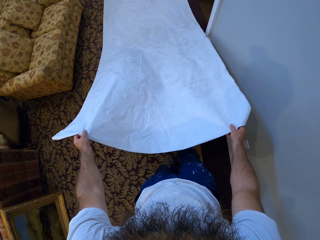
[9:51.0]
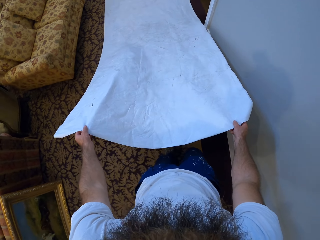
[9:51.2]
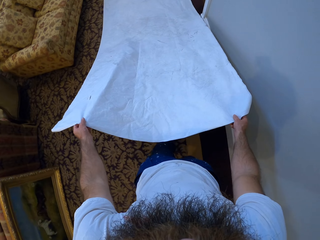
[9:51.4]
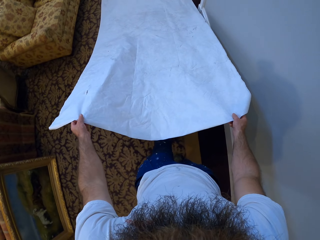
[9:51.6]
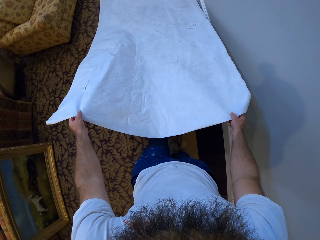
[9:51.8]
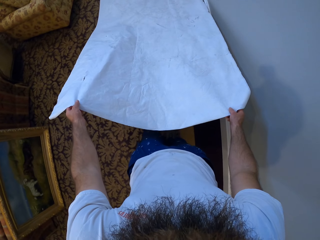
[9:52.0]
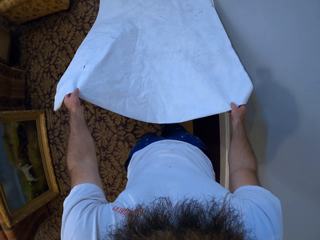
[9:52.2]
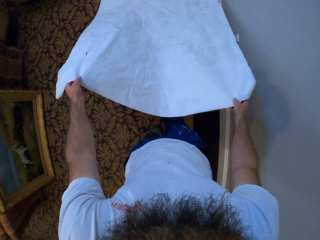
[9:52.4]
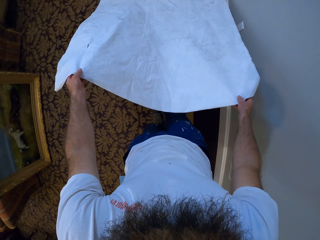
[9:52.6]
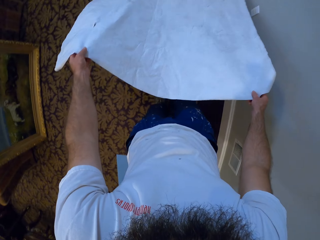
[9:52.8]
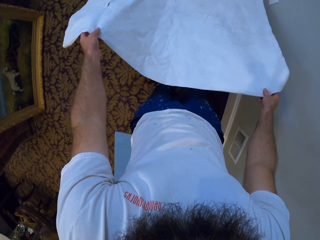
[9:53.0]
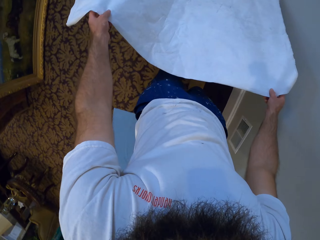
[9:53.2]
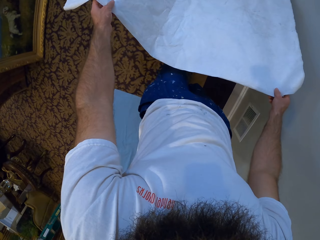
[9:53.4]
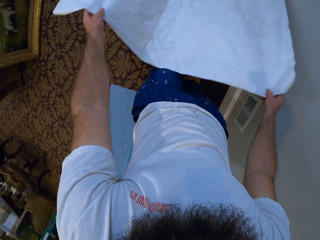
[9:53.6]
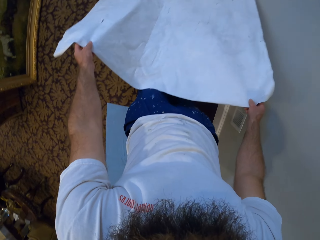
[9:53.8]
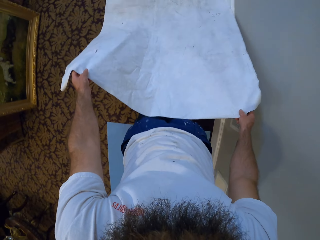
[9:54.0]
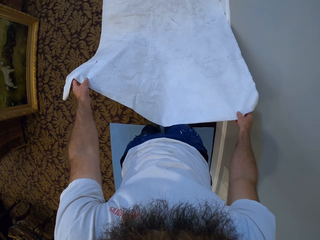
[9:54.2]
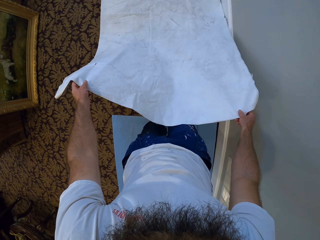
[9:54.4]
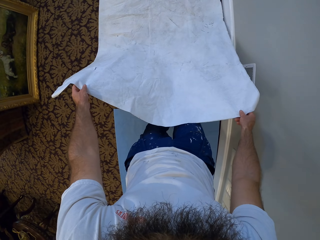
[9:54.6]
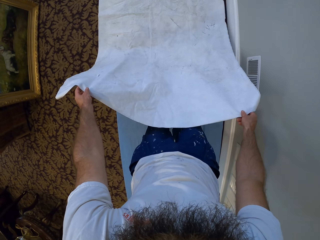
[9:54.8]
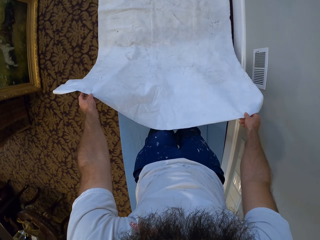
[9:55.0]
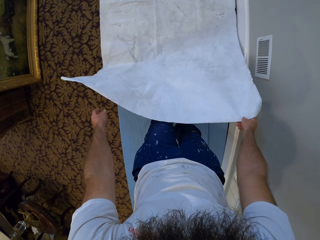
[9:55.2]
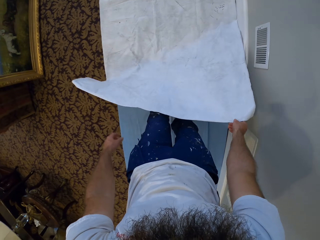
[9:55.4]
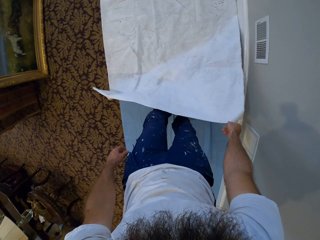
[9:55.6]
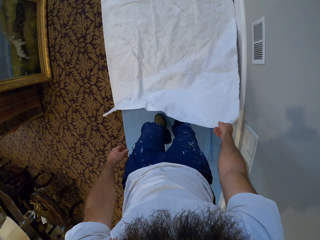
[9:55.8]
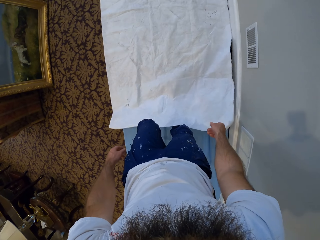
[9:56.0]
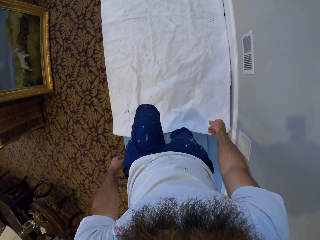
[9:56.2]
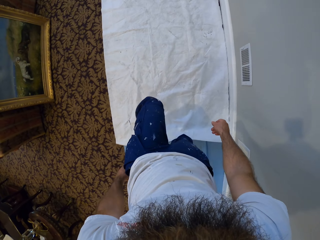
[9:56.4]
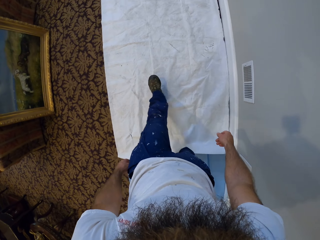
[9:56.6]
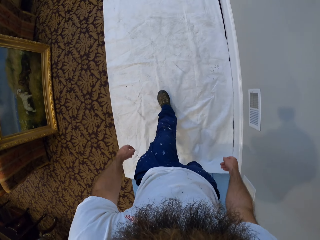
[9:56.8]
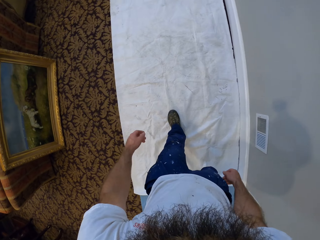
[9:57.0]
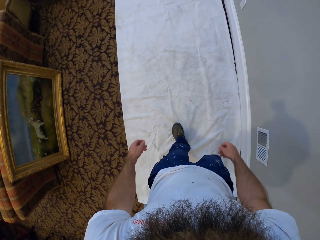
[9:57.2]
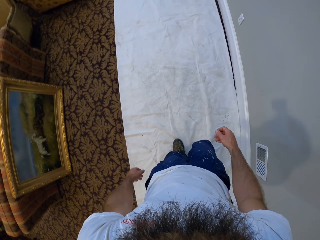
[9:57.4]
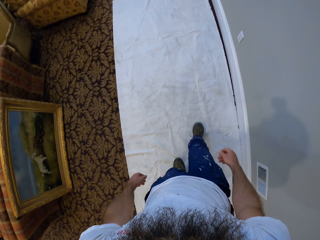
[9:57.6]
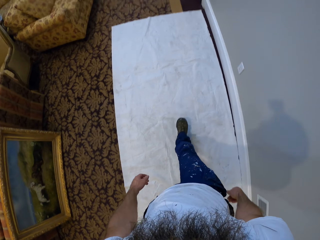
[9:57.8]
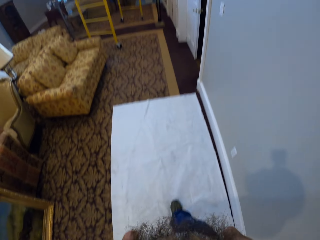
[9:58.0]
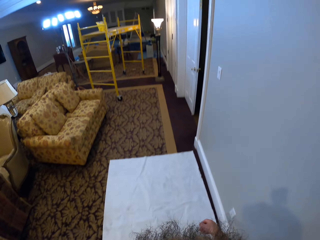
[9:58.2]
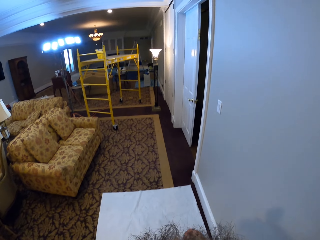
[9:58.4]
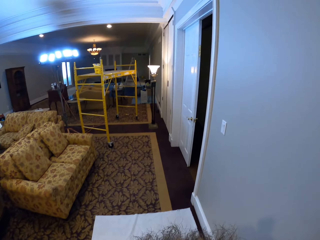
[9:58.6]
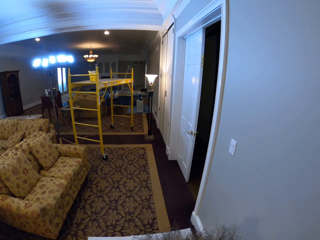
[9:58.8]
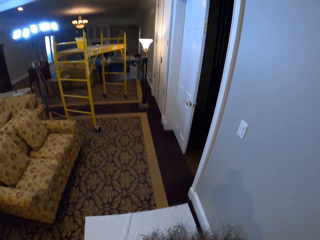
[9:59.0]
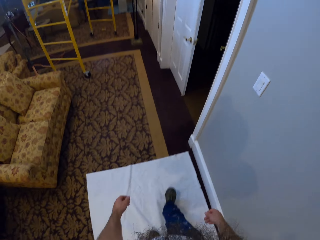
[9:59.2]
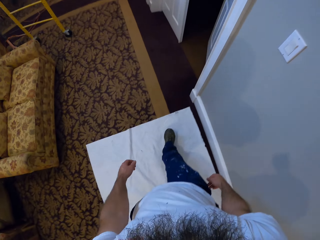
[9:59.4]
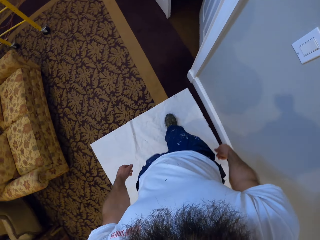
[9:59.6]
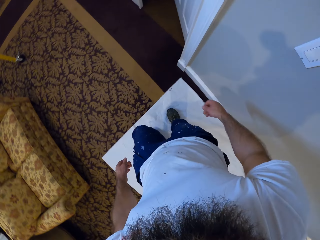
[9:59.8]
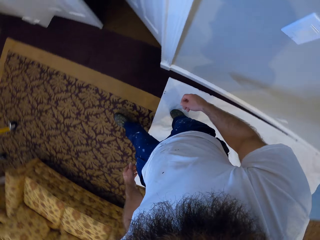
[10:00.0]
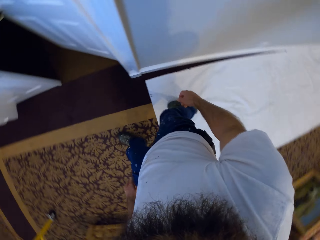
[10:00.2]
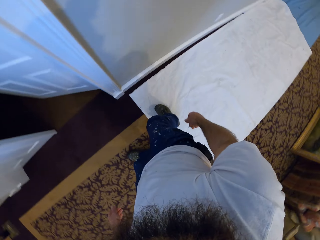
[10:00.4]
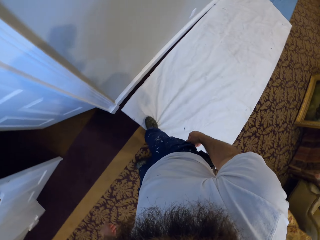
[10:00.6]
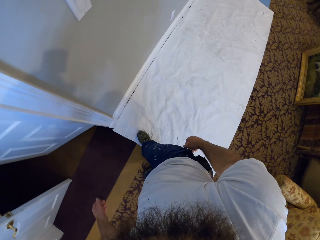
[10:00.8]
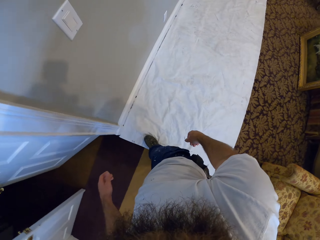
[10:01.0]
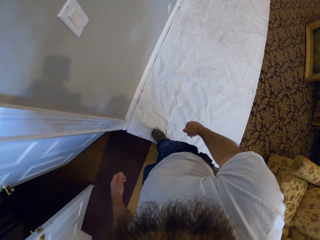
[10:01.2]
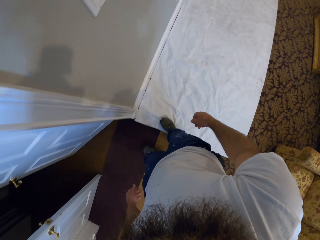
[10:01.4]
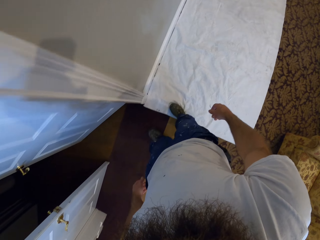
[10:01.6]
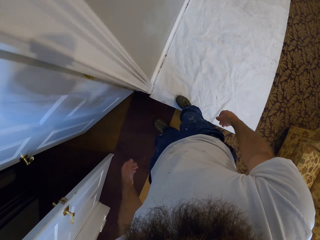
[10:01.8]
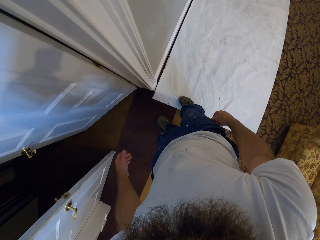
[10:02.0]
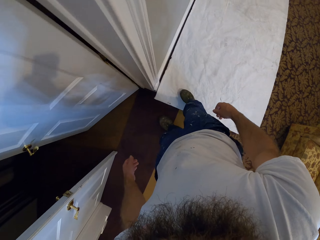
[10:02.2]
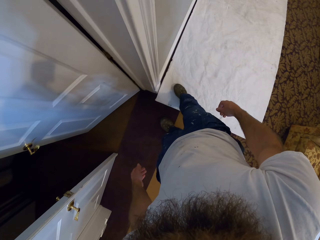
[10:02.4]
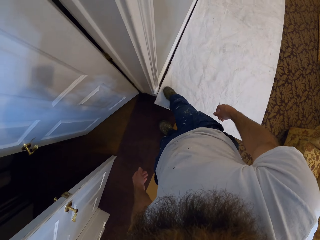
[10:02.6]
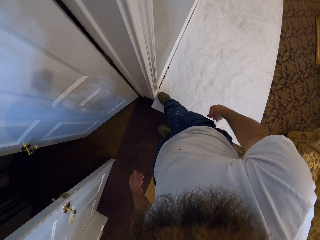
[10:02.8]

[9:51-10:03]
The camera wearer drops the cloth from the floor with his right hand. He walks in the room. He drags the cloth on the floor with his right leg.

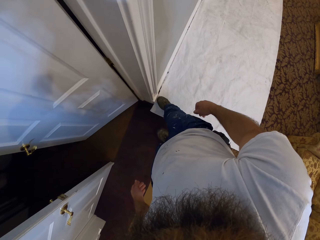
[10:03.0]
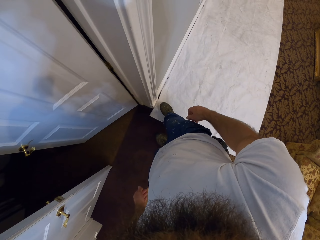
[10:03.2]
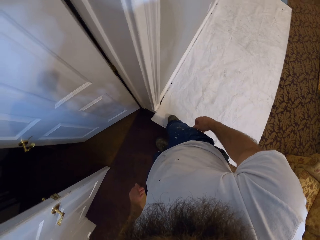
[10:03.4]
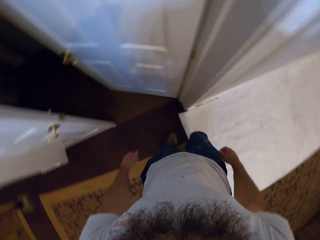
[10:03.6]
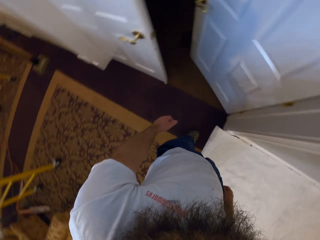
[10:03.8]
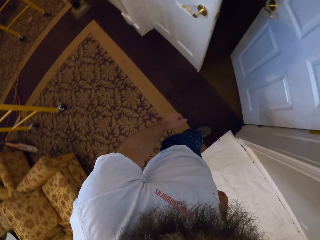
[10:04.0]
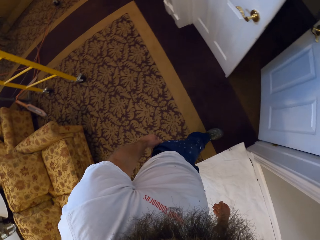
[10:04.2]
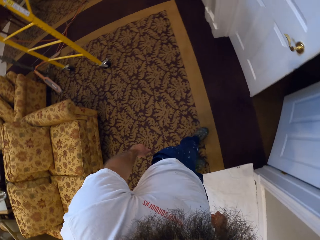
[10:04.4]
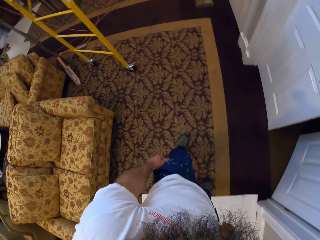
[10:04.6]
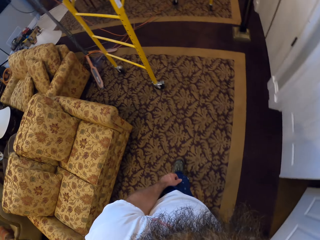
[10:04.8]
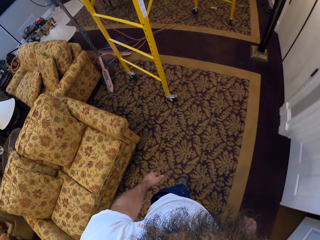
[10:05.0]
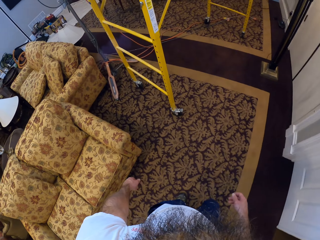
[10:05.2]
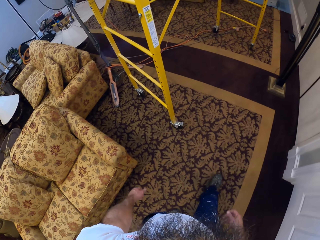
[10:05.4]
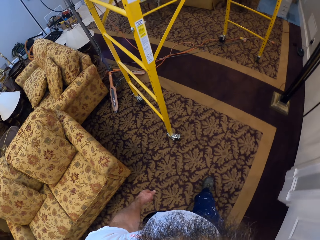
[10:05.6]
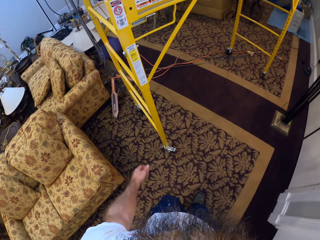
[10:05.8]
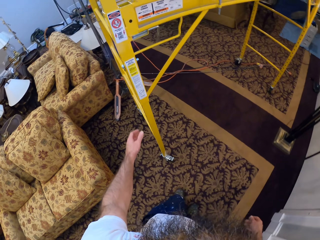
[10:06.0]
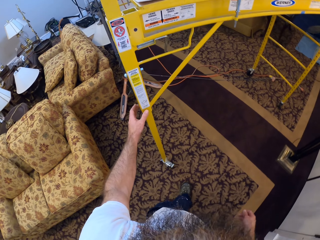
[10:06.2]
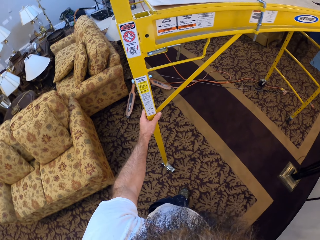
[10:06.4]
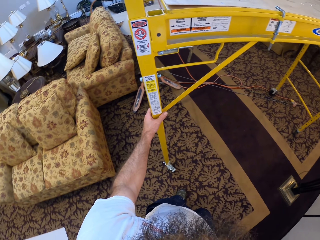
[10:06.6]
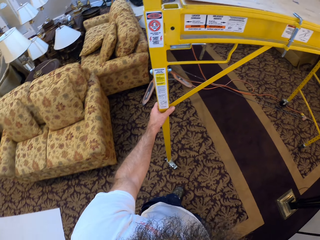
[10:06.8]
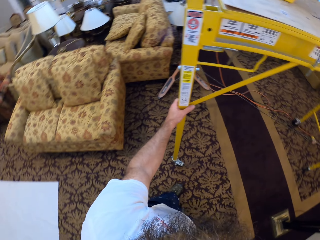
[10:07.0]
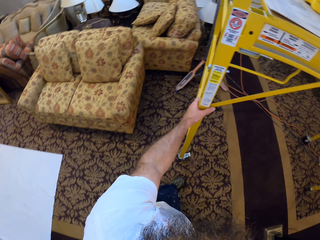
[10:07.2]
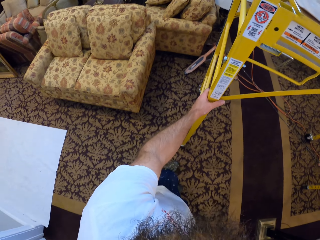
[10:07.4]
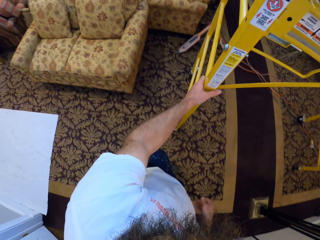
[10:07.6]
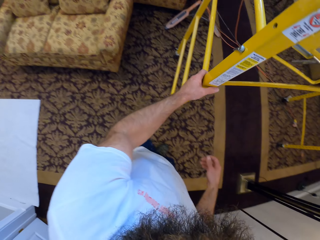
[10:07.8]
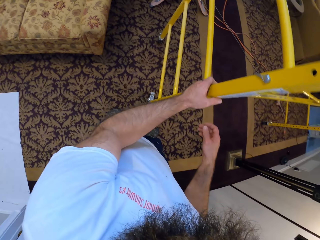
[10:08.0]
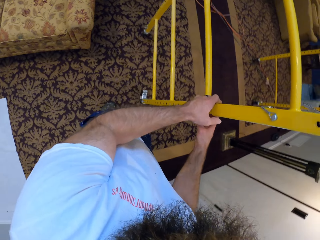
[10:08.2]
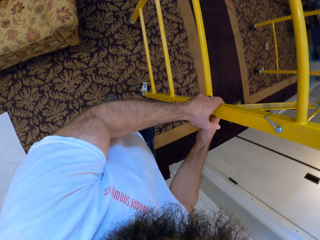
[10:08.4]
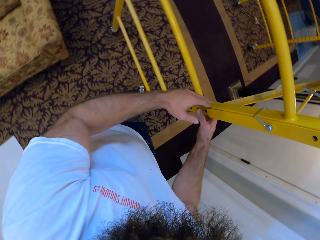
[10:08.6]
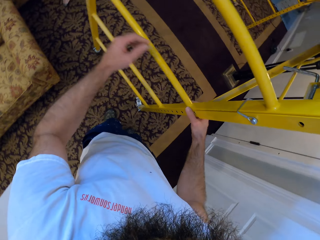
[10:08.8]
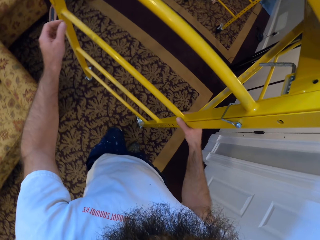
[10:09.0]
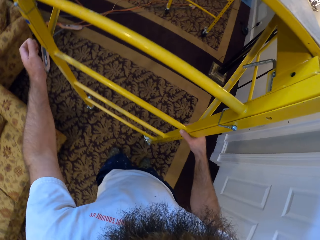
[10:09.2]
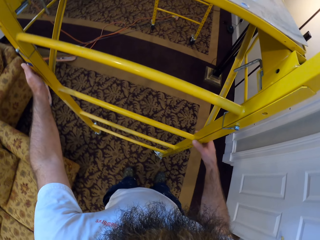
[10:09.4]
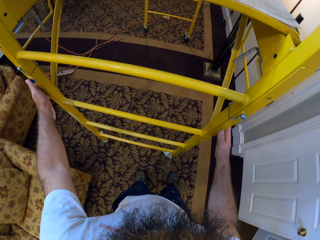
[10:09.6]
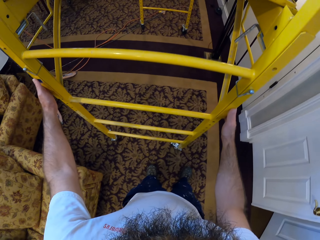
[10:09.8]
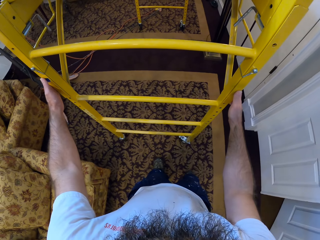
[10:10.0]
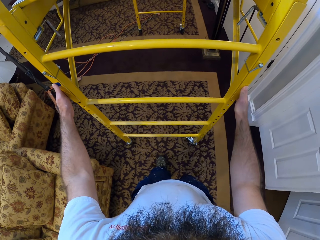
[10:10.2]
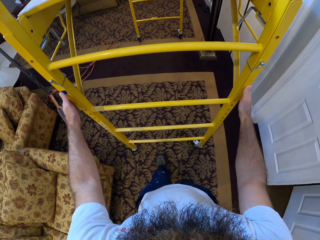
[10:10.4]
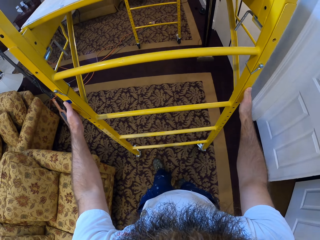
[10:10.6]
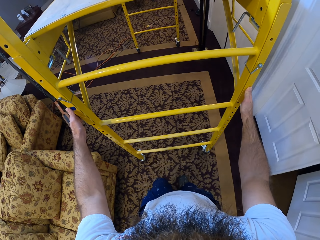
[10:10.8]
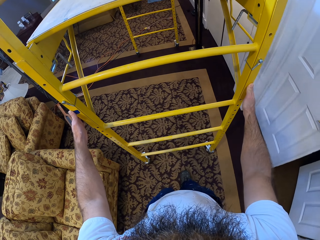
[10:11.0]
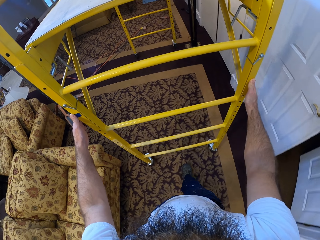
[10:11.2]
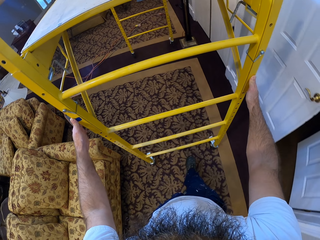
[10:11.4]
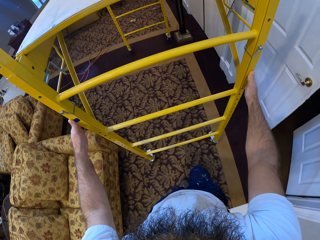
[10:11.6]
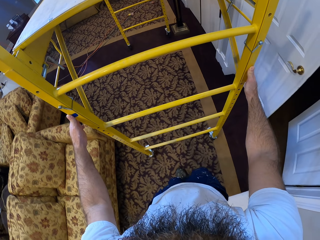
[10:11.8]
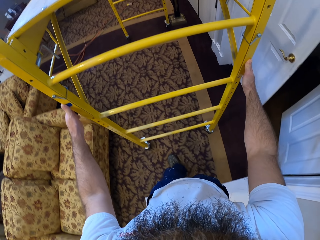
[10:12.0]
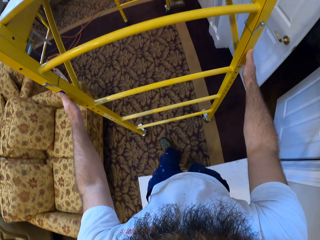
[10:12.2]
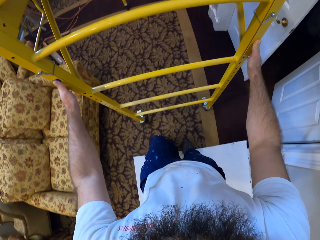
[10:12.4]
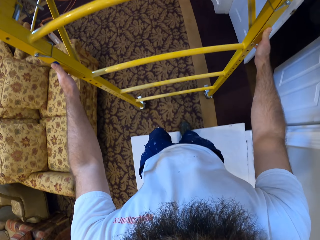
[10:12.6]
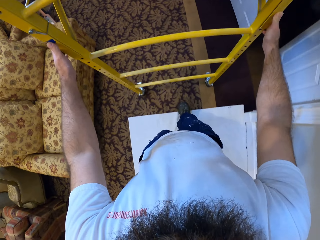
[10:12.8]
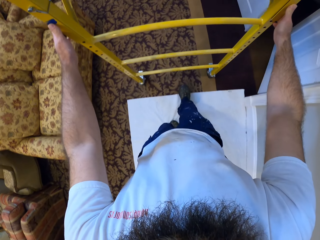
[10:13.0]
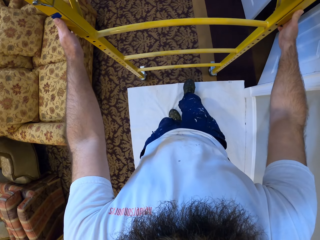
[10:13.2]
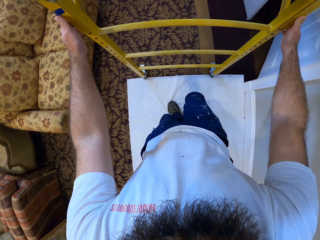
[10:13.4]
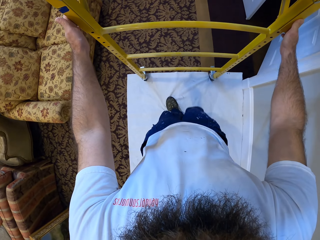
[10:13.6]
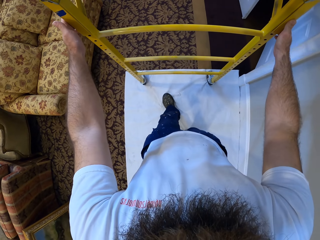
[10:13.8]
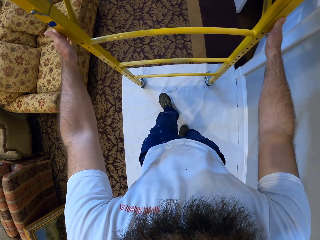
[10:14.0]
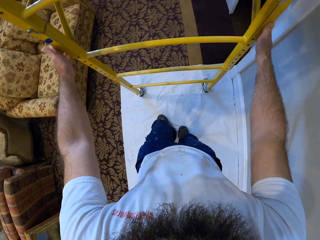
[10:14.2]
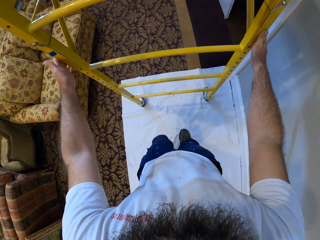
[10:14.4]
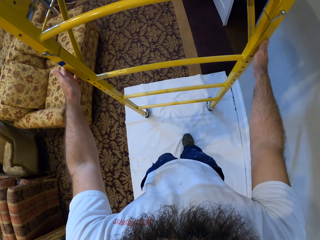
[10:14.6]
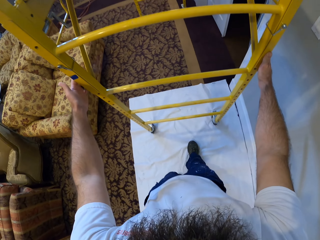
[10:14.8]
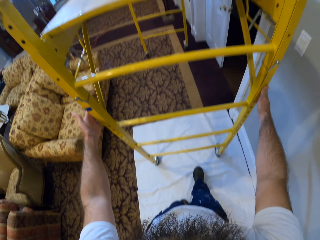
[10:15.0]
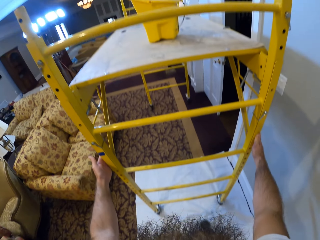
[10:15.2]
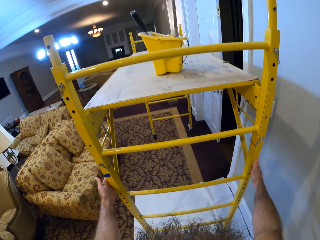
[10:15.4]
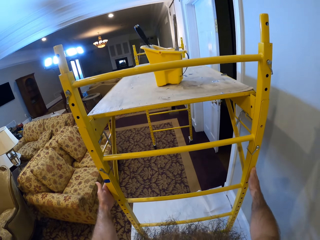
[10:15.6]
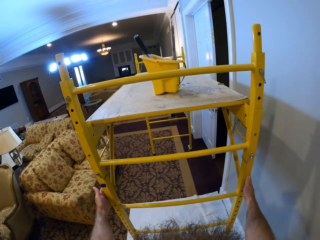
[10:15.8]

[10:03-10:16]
The camera wearer moves in the room. He drags the scaffold with his left hand. He holds the scaffold with his right hand. He holds it again. He drags the scaffold with both hands.
